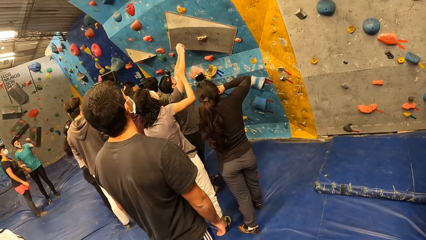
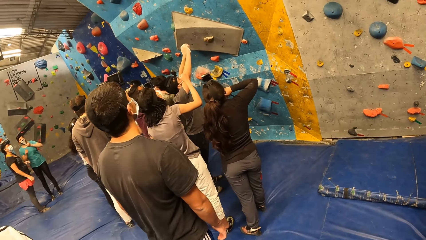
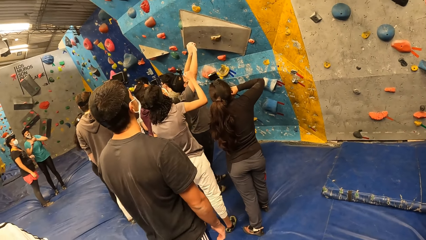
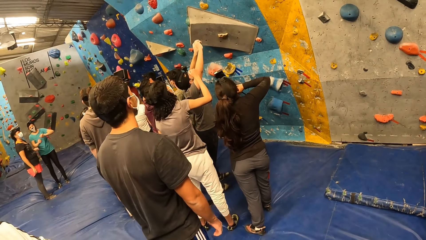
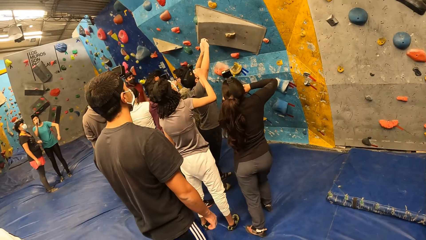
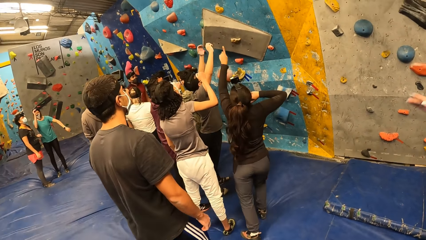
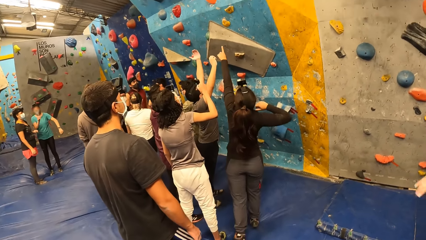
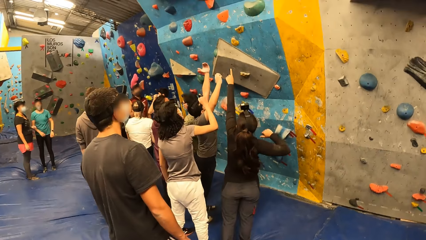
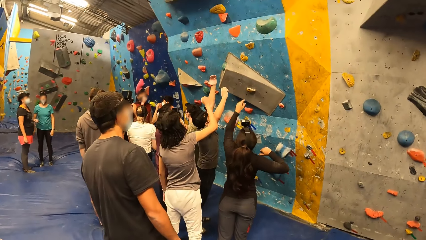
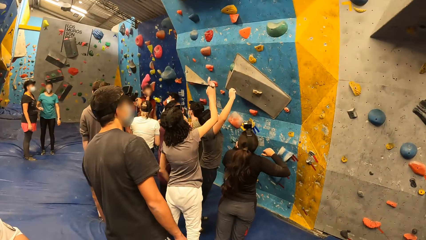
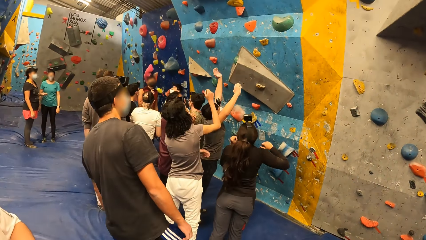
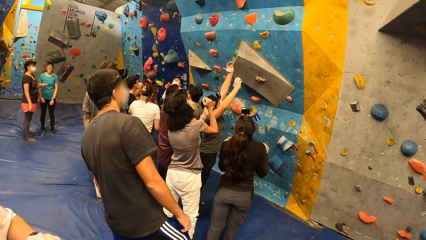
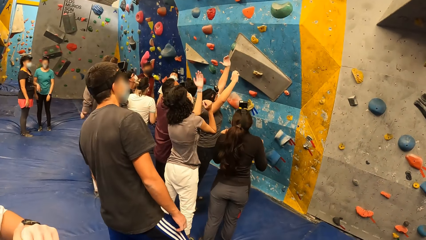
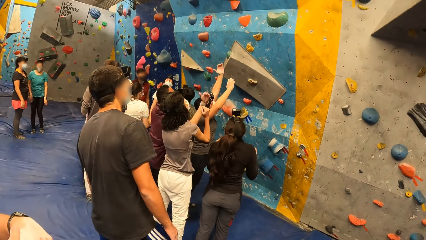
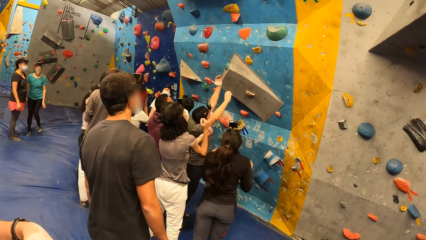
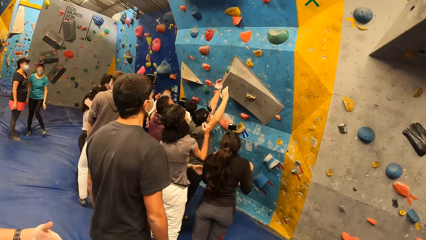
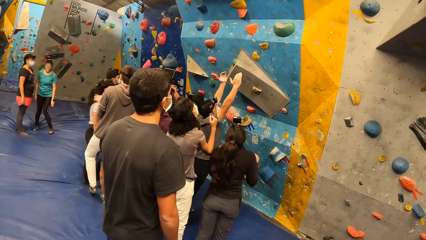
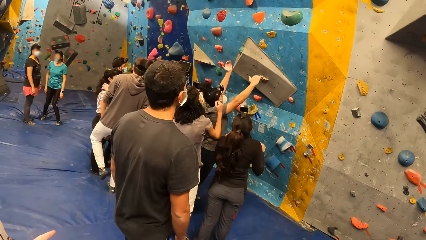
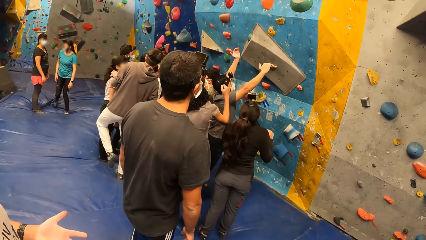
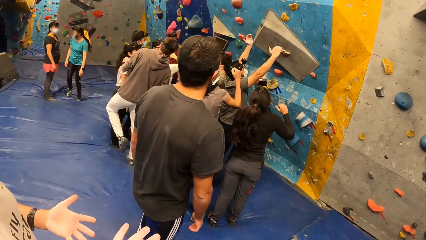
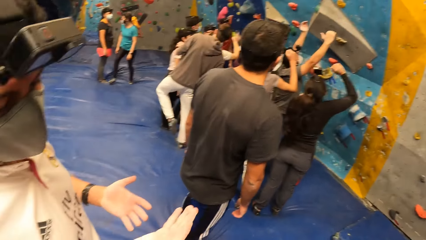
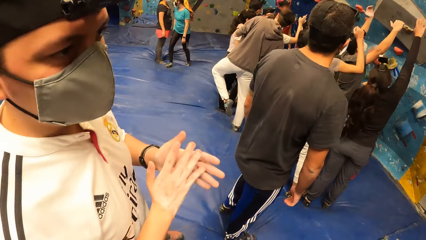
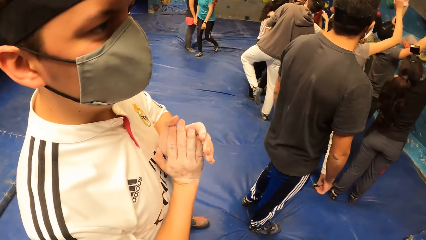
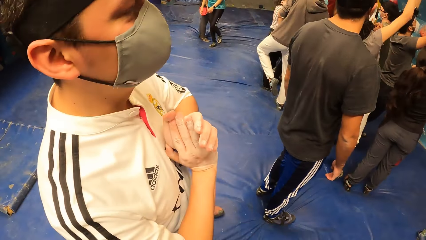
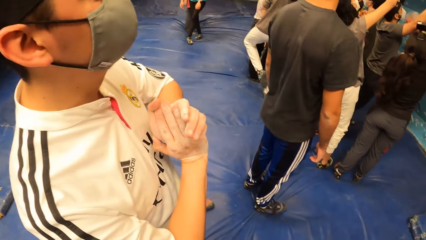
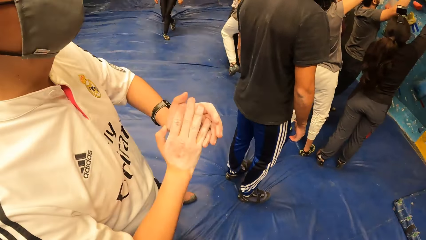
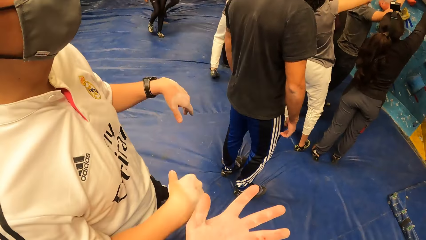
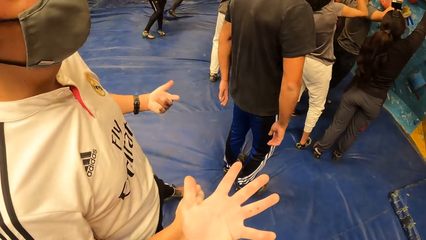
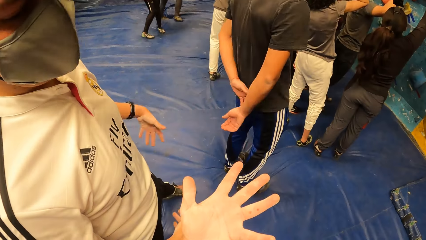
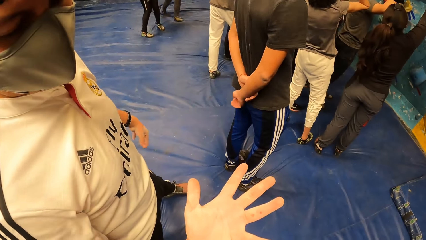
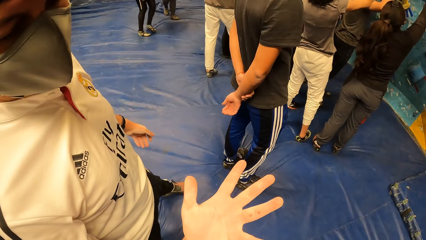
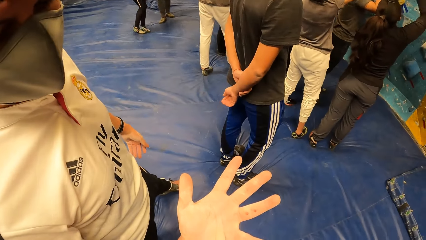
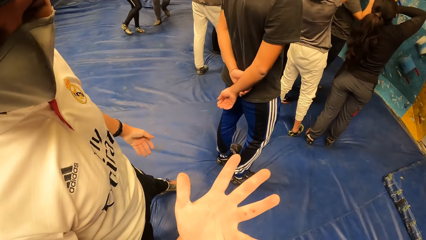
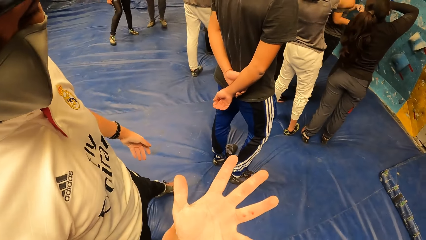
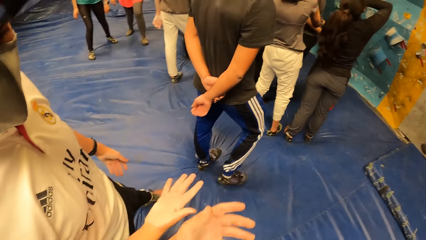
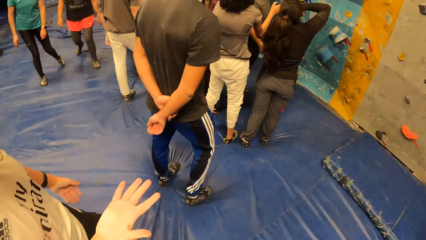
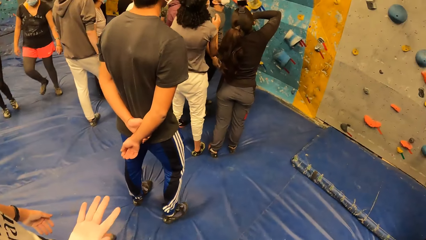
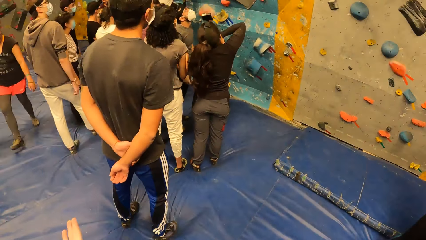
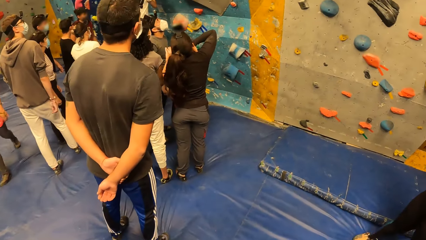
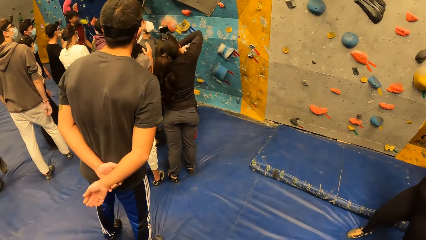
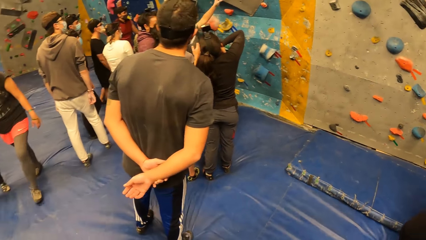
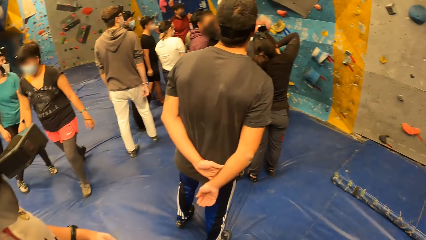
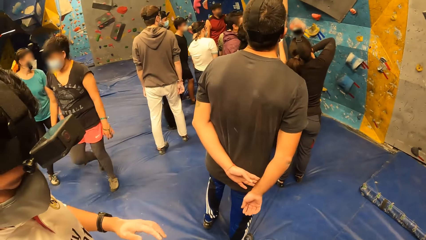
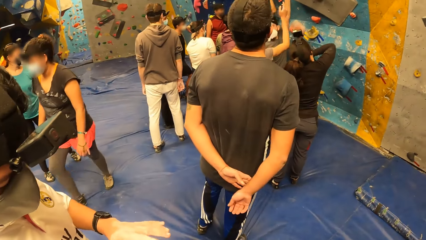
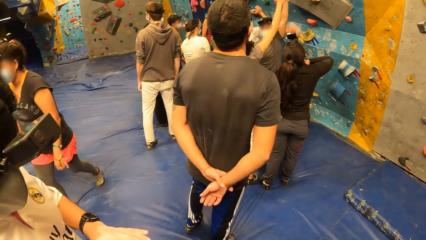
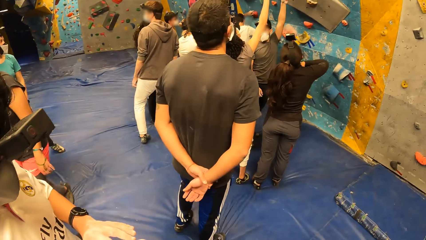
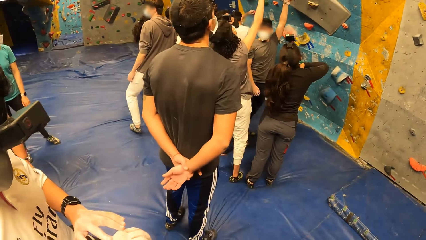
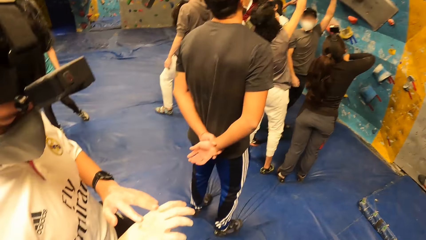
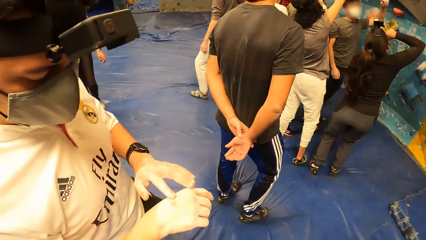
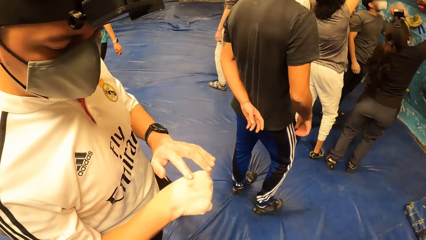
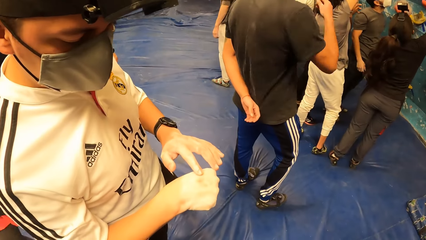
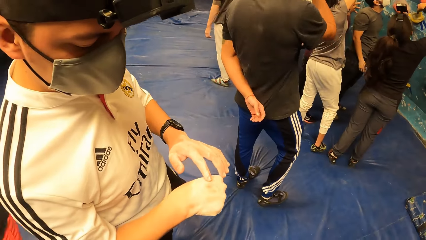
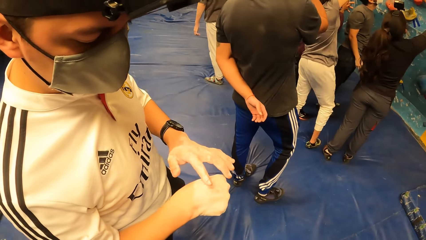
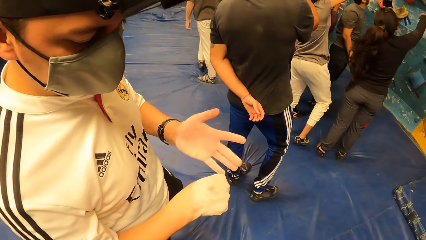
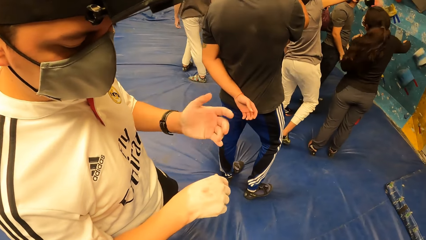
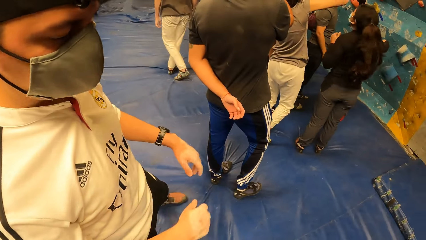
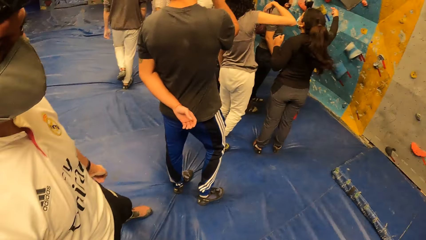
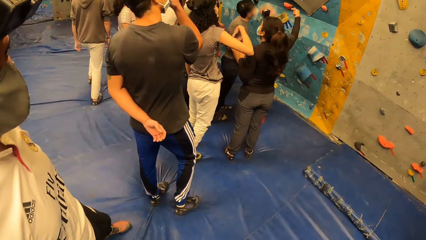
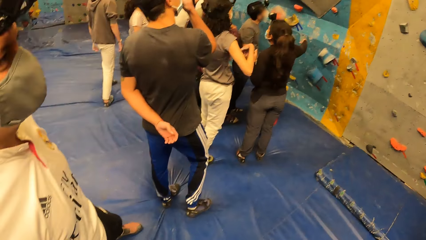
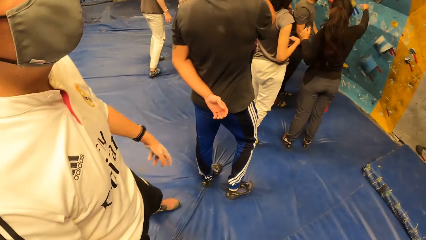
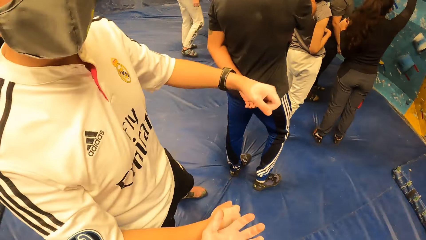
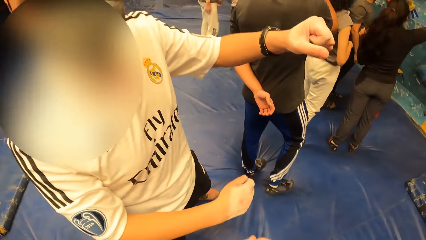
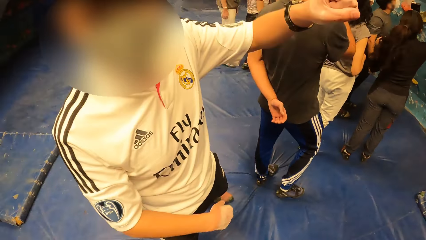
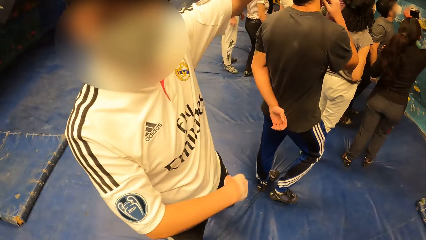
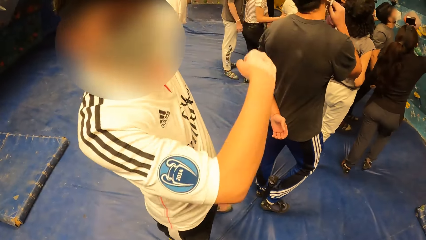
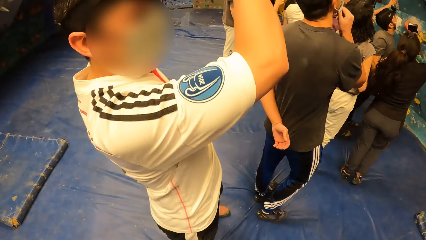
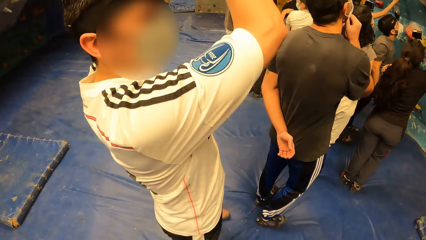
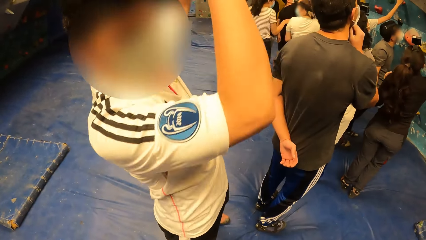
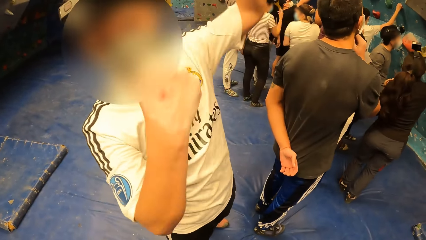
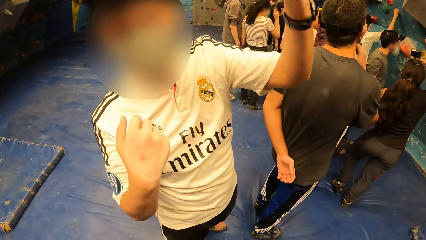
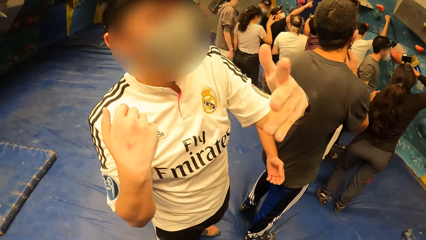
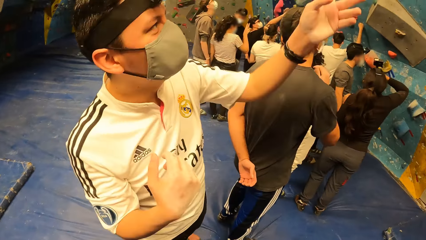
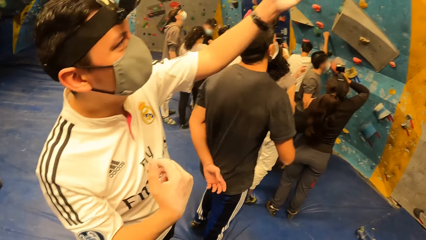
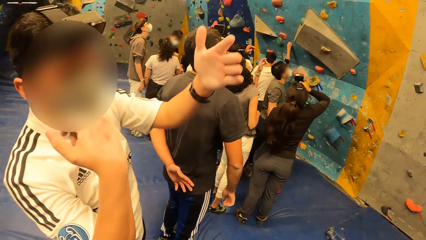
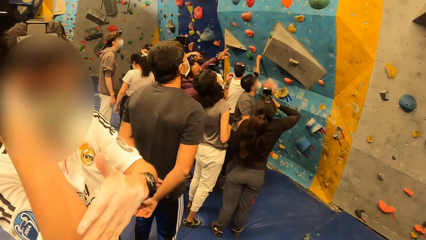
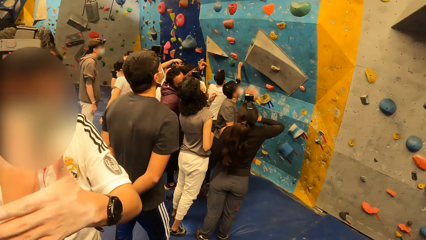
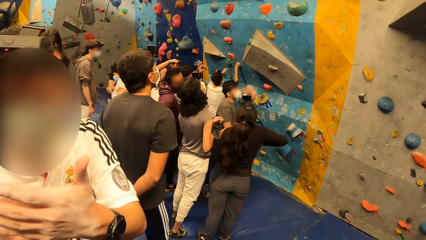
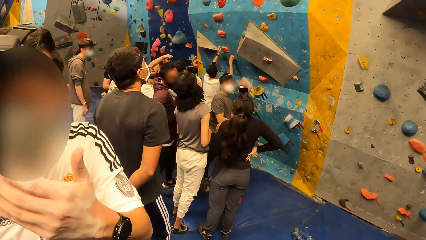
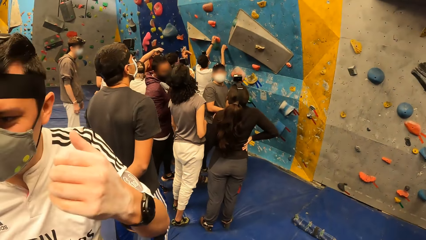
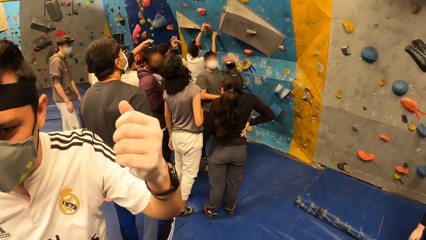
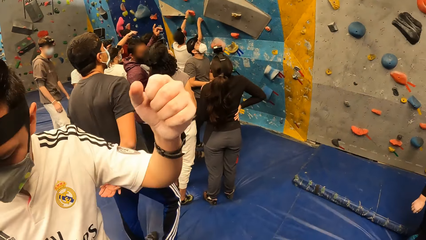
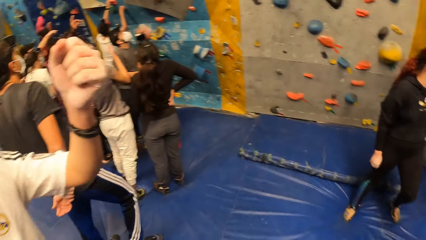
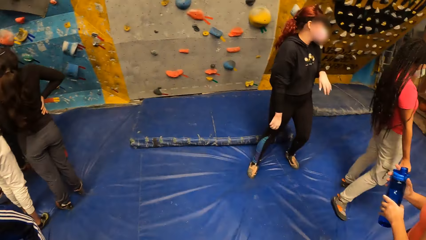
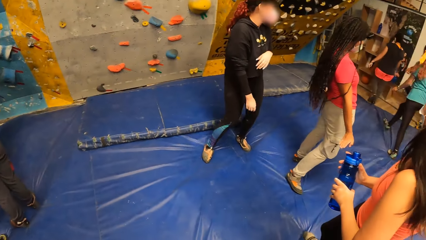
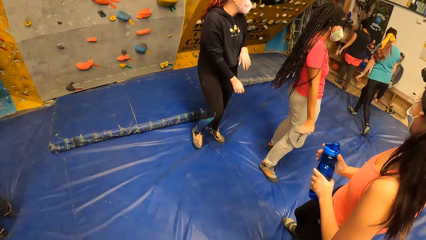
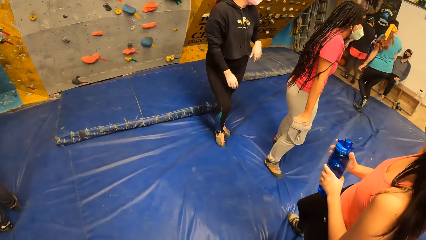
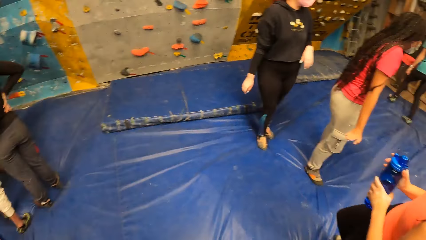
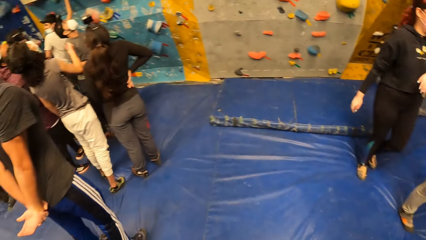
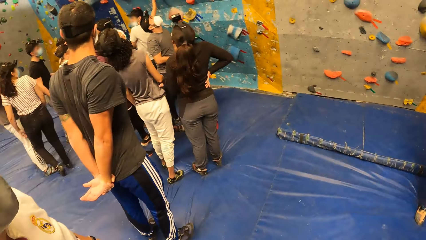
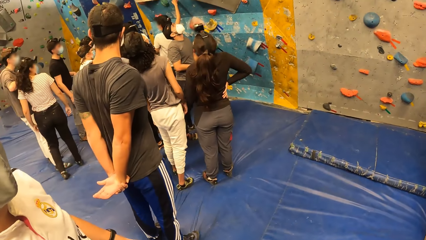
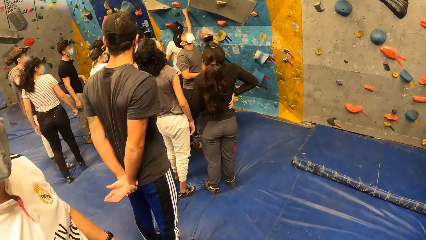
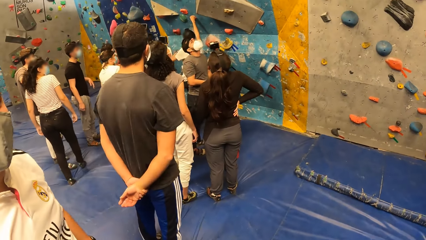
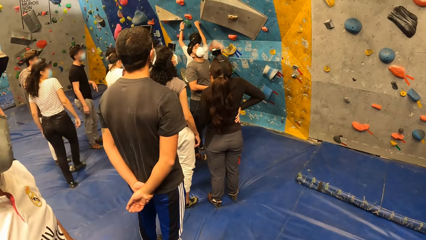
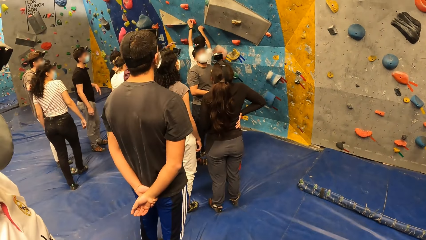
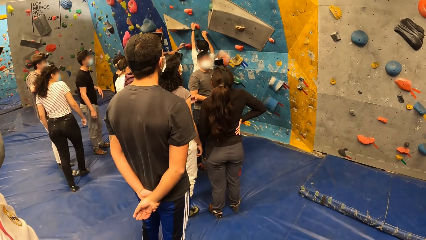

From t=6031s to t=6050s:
The camera wearer converses with the man. He looks at his hand. He looks around the room. He converses with the man. Another man touches a rock on the rock wall with his right hand. The other man touches a rock on the rock wall with his left hand. The camera wearer looks around the room.
